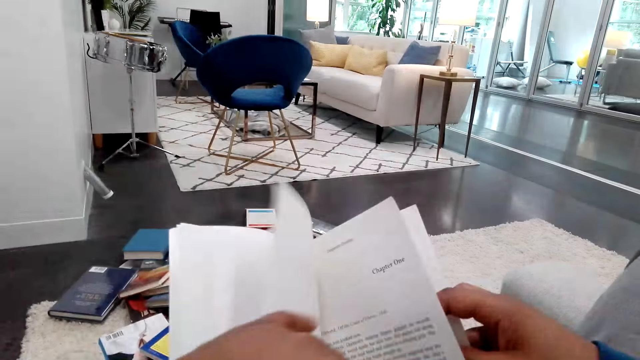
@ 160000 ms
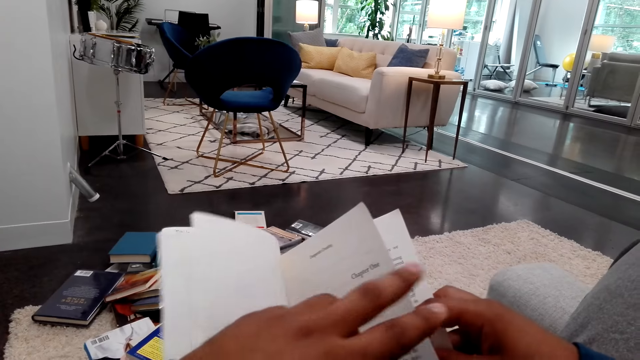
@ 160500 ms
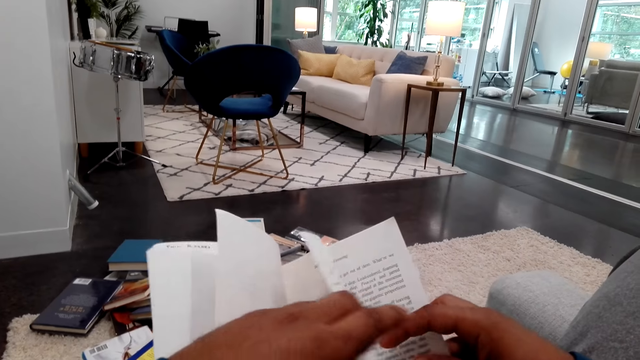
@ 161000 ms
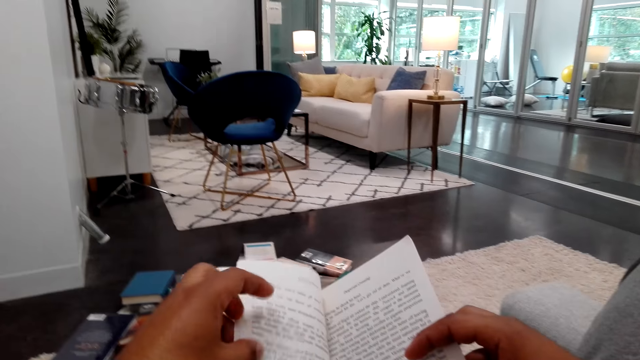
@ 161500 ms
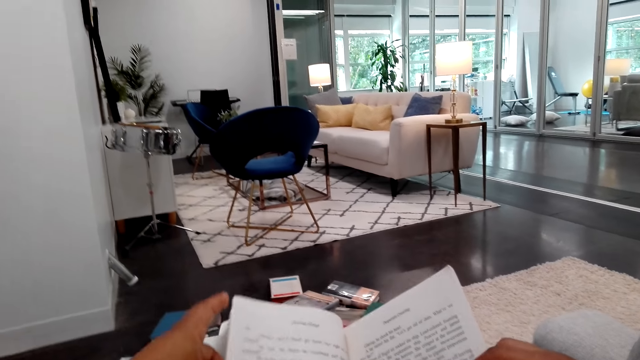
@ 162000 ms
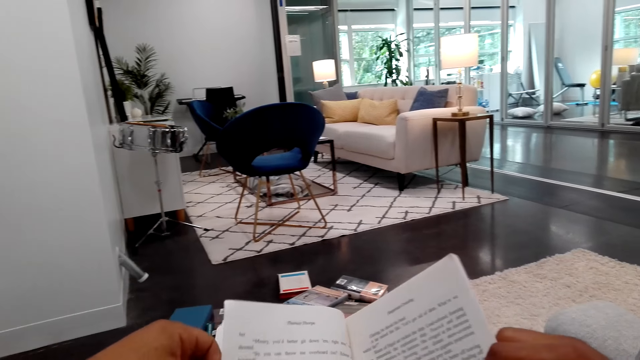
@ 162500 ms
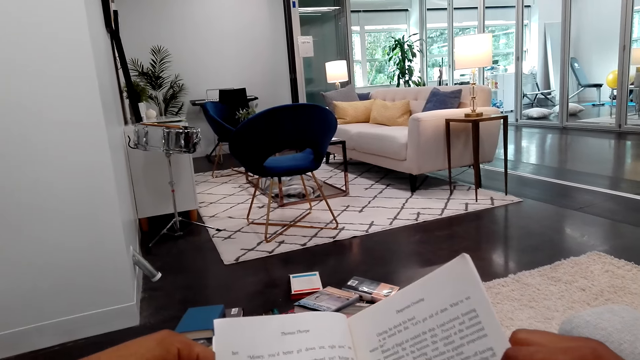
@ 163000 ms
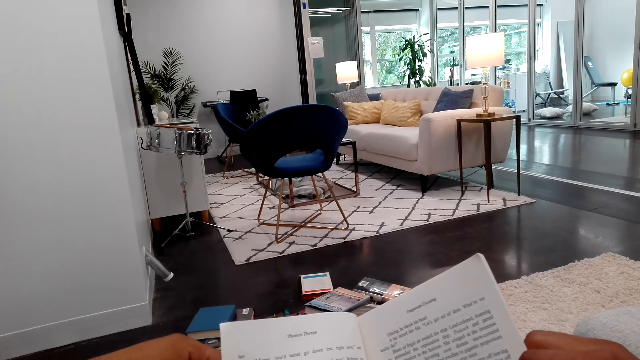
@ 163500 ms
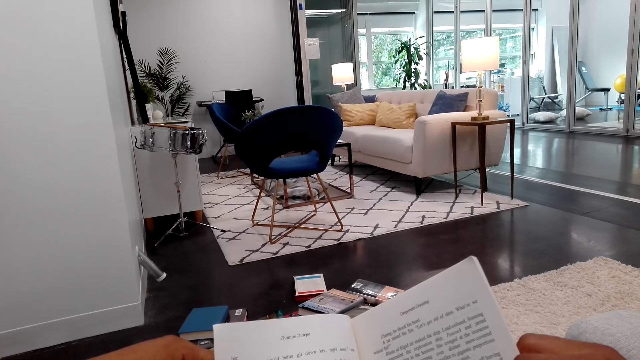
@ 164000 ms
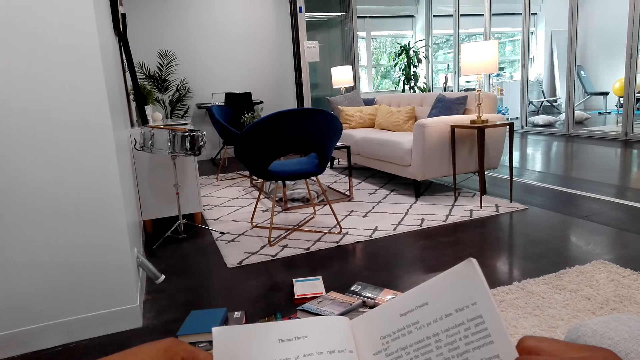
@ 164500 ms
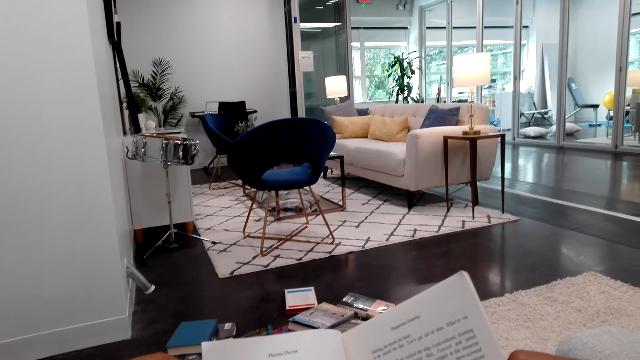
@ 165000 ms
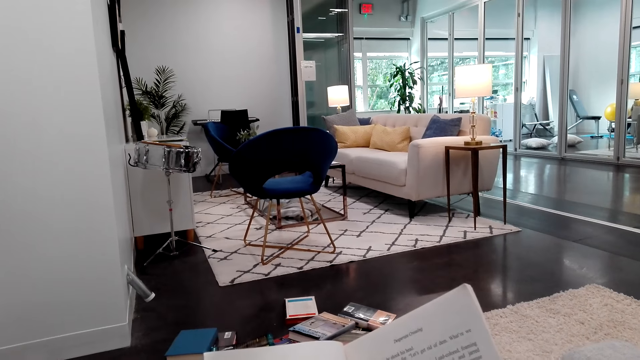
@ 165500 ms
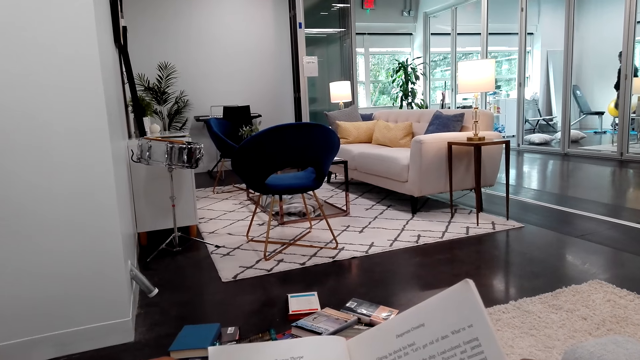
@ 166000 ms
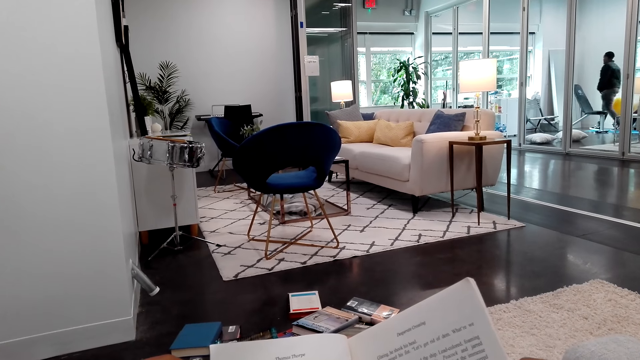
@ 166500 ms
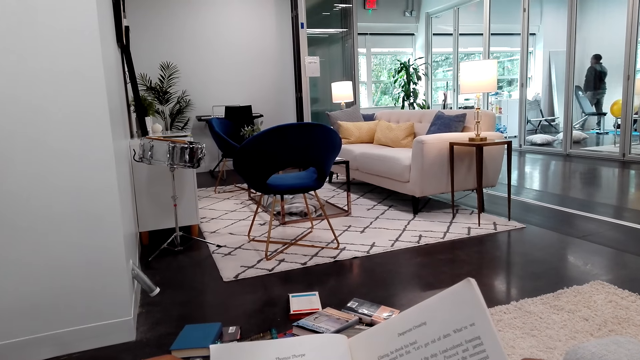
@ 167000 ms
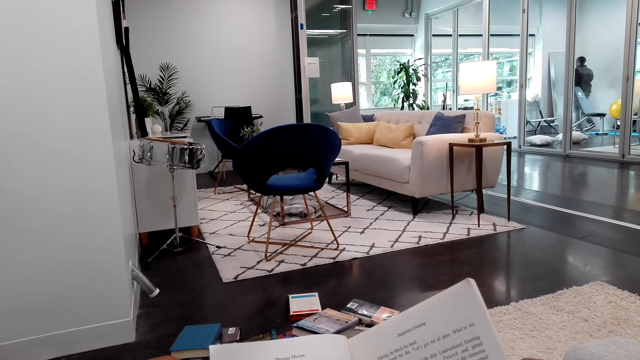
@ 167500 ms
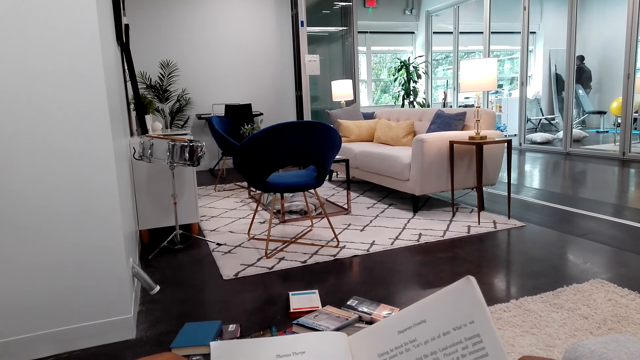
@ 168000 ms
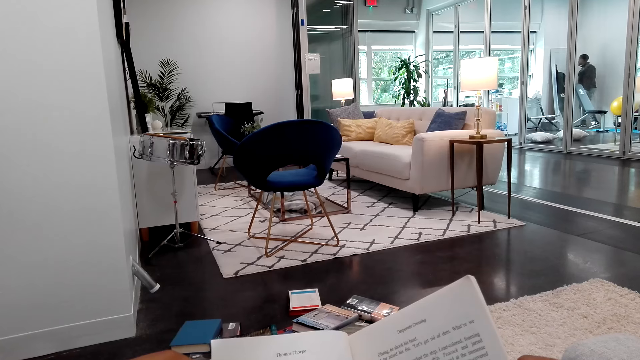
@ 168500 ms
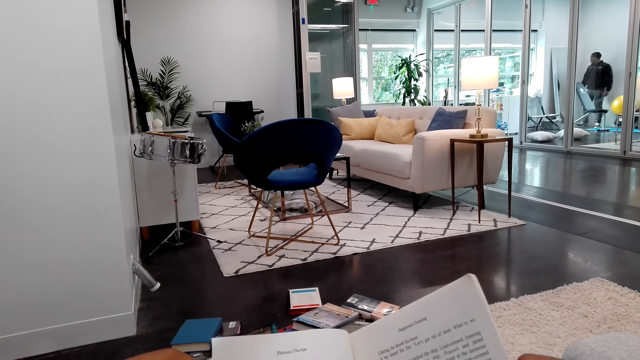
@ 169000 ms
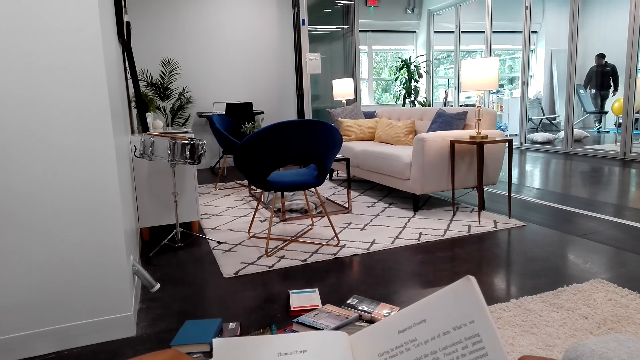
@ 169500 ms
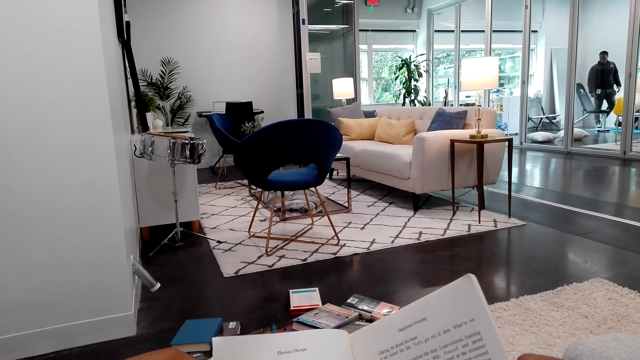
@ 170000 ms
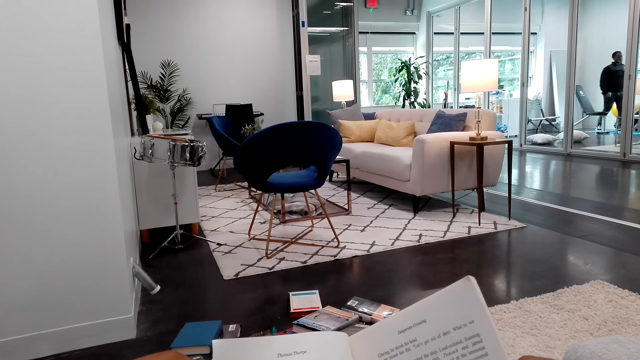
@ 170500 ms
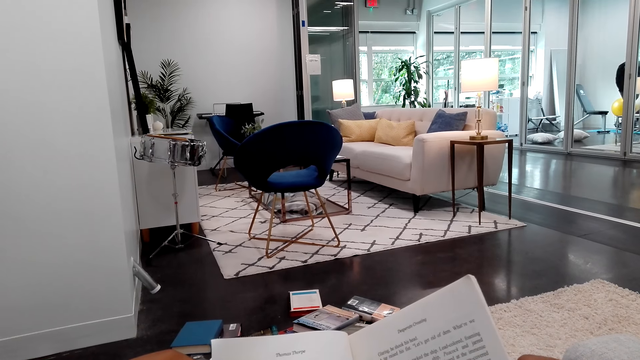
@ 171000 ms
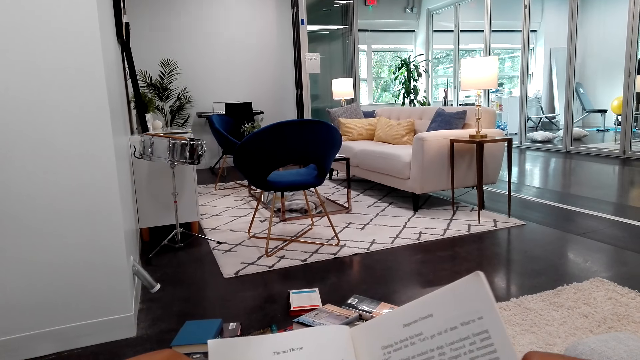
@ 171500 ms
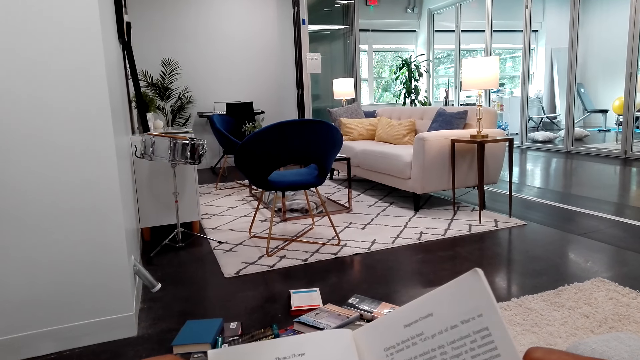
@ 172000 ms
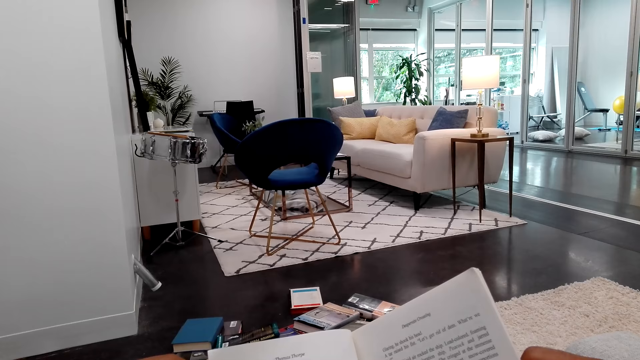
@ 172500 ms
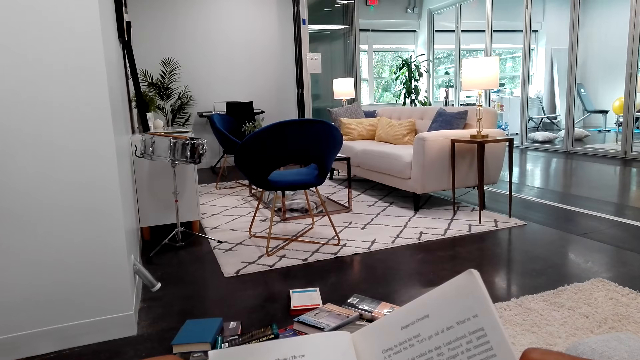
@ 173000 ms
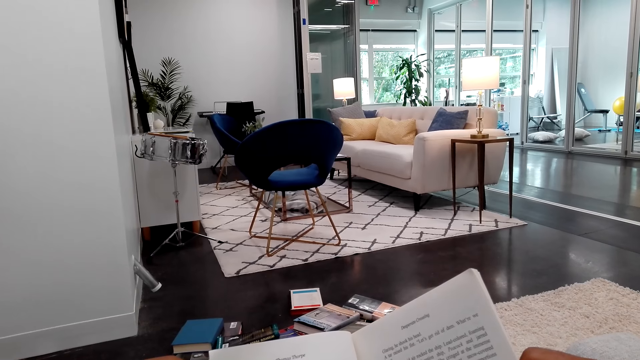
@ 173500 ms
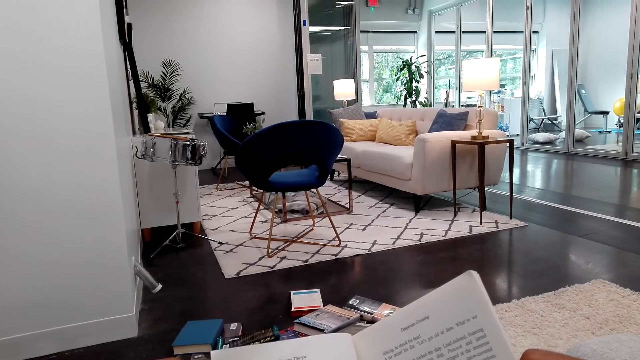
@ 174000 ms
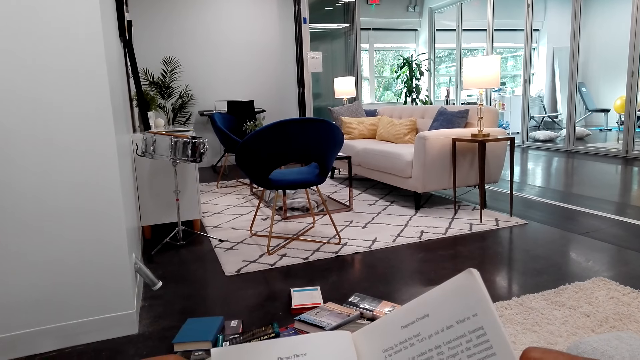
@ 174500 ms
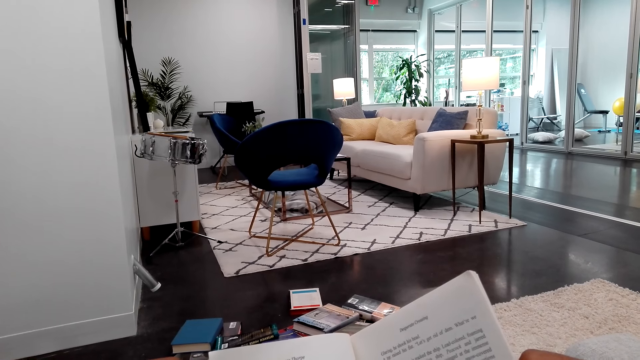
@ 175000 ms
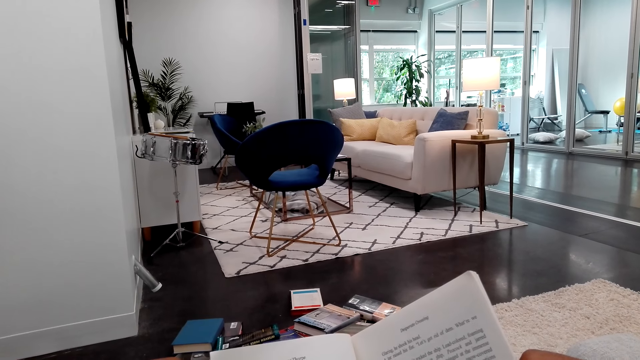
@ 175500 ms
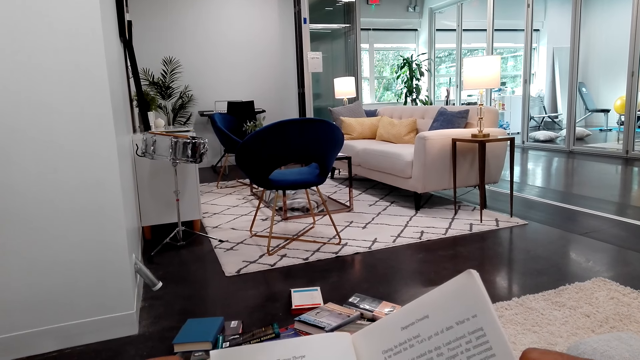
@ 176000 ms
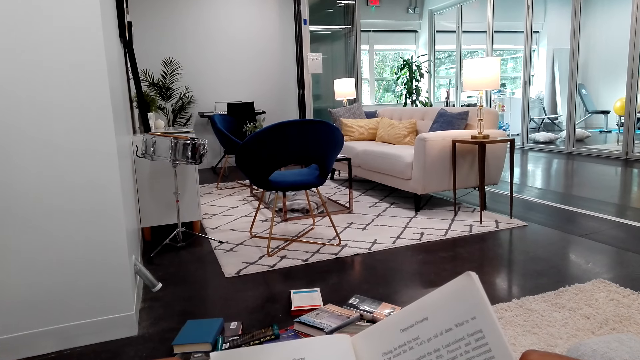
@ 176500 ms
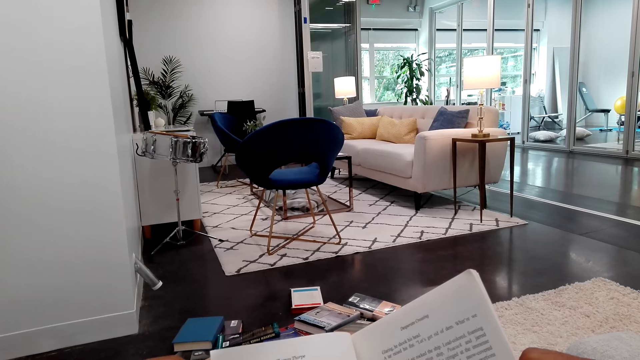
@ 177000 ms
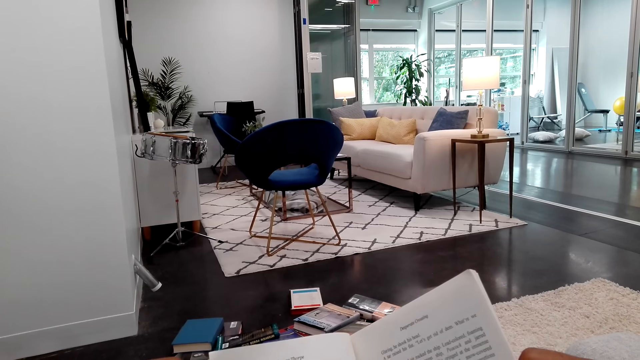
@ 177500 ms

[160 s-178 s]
The camera wearer moves a hand down. They flip a page. They open pages on the book. They stare at the book. A man walks. The man stares in the mirror. The man moves a hand down. The man walks away from the mirror. The camera wearer holds the book.

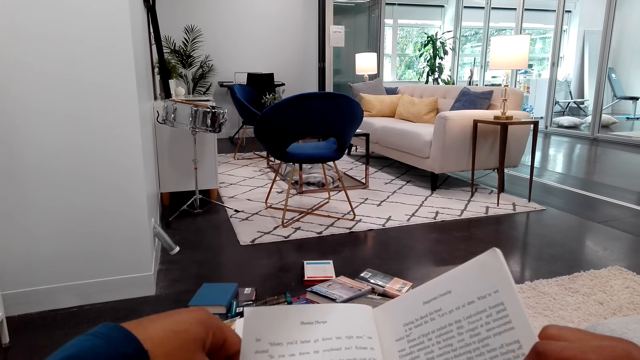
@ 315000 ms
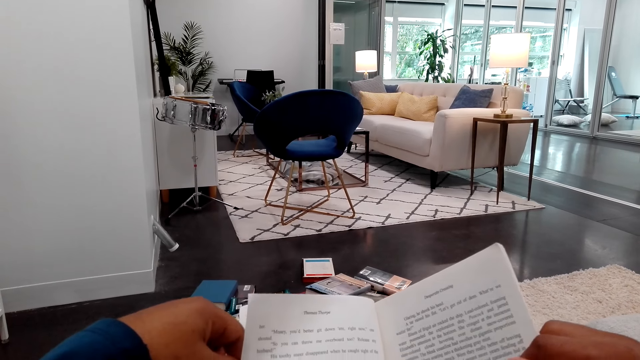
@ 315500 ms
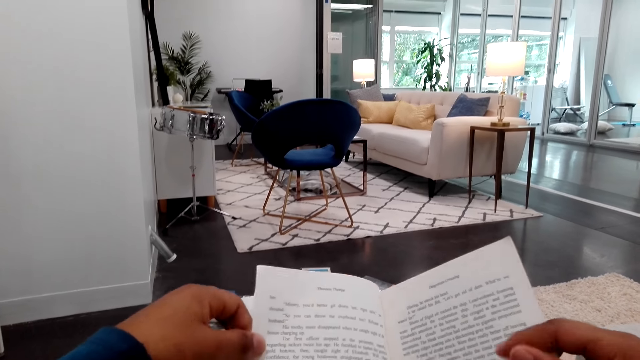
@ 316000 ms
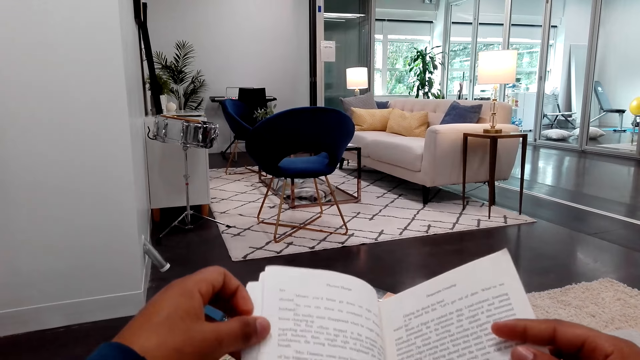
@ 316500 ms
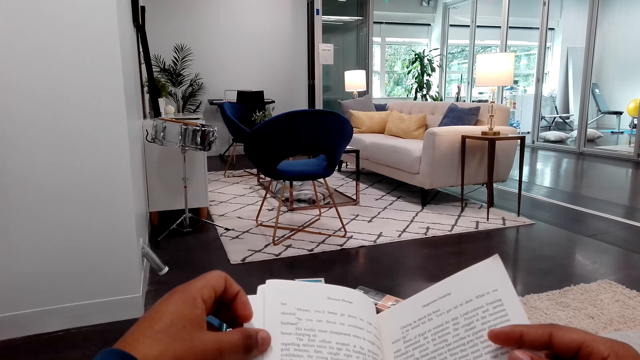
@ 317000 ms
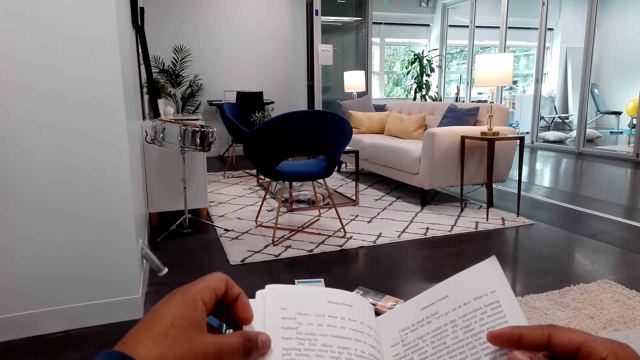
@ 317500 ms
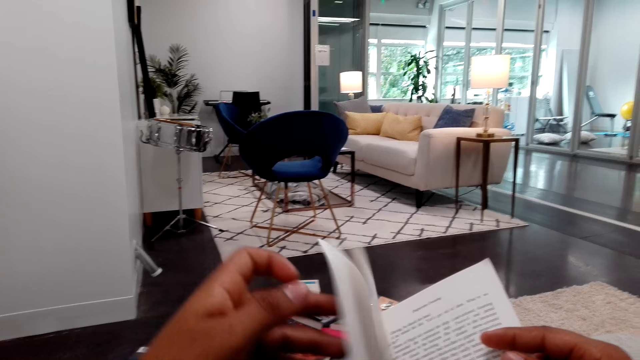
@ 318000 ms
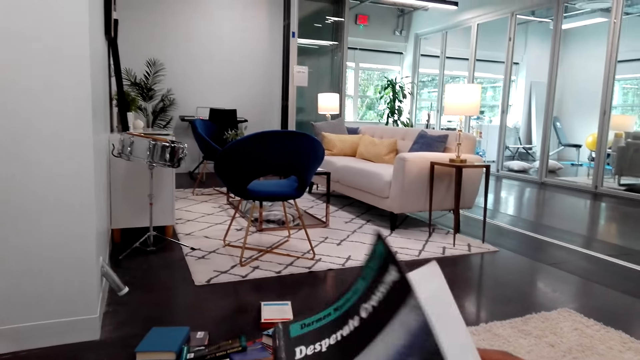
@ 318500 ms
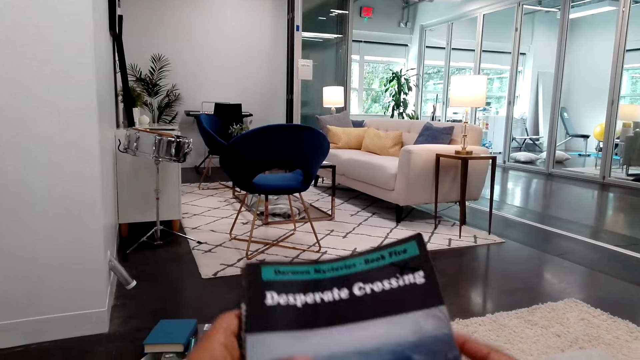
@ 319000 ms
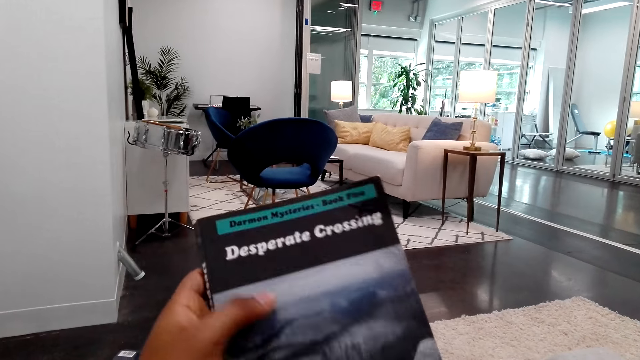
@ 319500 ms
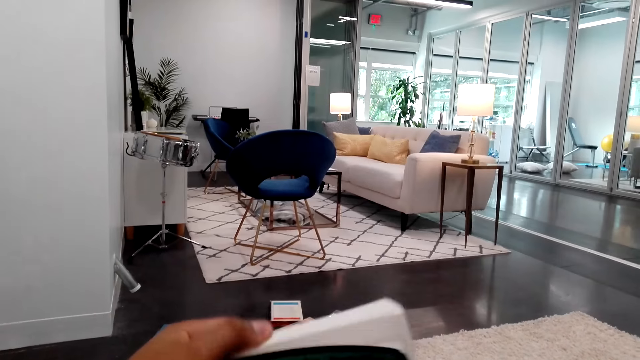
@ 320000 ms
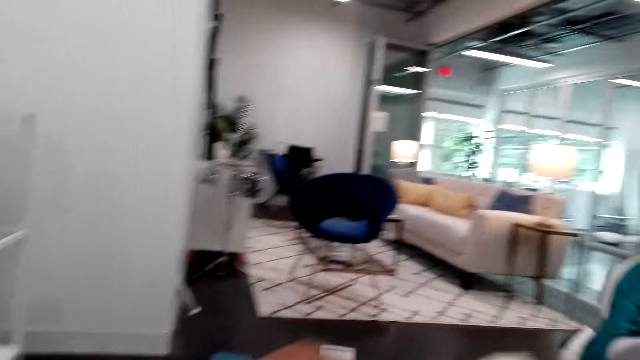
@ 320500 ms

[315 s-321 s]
The camera wearer moves the book up. They close the book. They hold the book. They touch the book.
